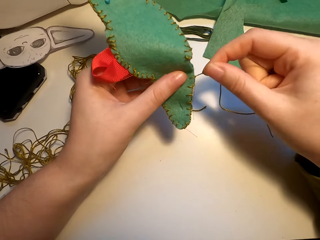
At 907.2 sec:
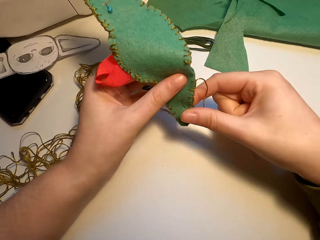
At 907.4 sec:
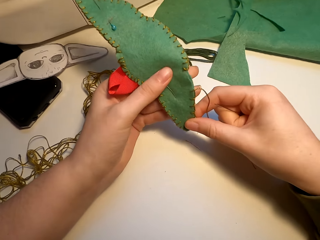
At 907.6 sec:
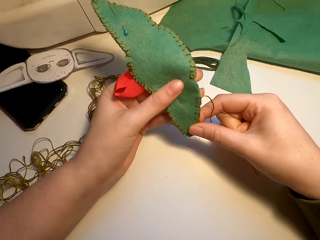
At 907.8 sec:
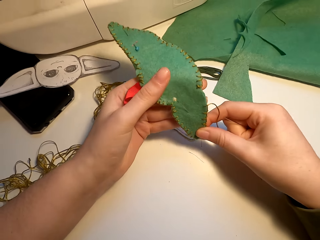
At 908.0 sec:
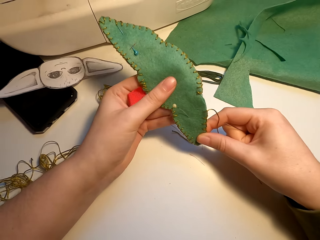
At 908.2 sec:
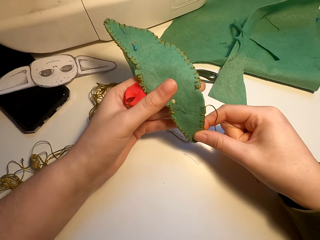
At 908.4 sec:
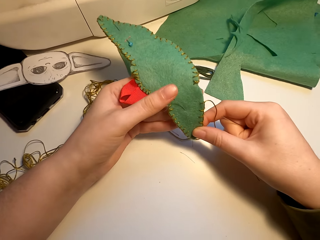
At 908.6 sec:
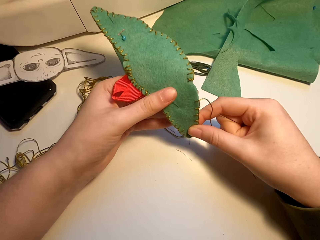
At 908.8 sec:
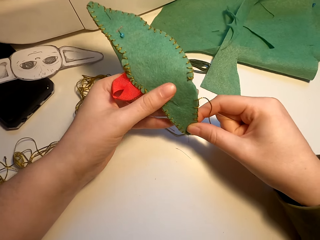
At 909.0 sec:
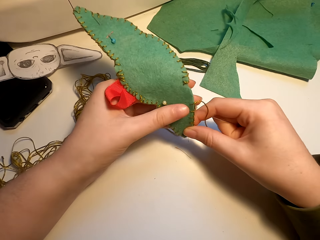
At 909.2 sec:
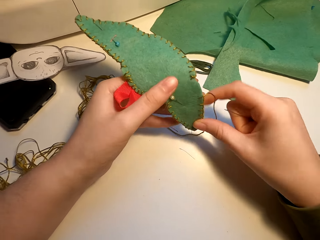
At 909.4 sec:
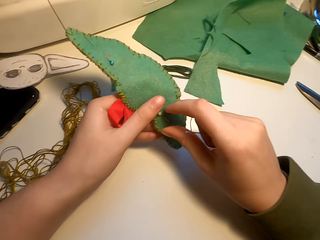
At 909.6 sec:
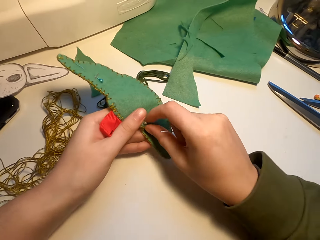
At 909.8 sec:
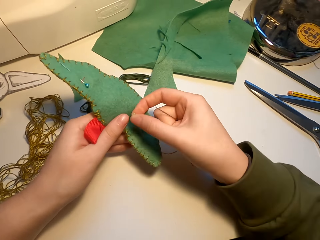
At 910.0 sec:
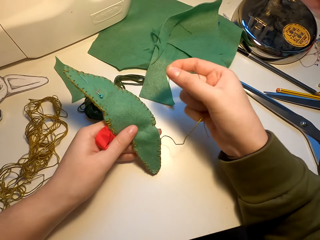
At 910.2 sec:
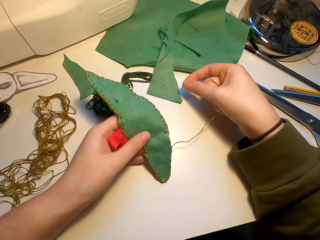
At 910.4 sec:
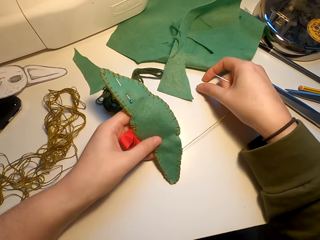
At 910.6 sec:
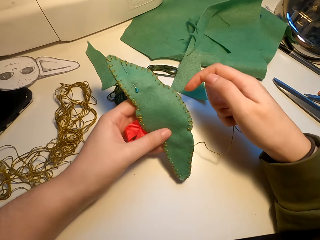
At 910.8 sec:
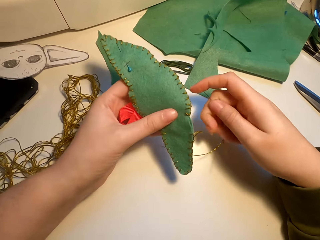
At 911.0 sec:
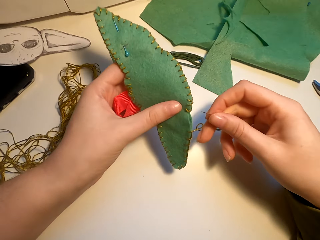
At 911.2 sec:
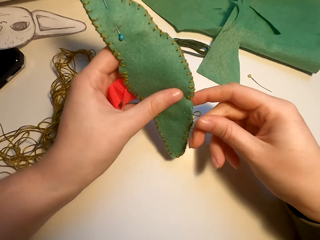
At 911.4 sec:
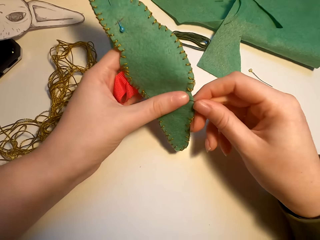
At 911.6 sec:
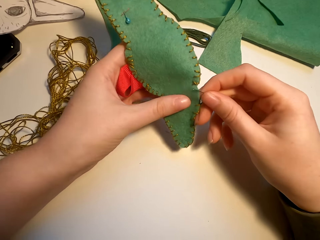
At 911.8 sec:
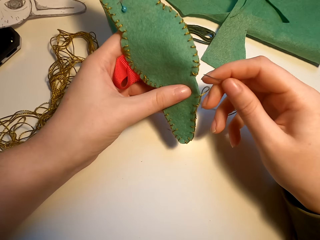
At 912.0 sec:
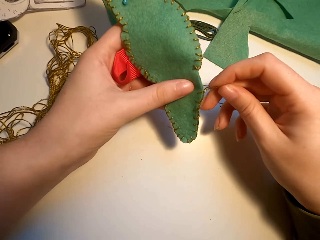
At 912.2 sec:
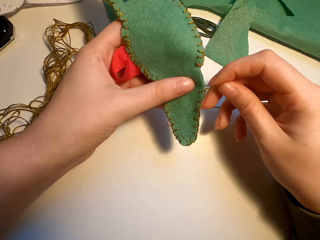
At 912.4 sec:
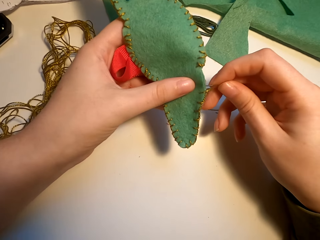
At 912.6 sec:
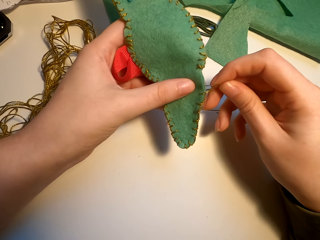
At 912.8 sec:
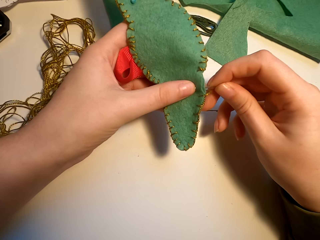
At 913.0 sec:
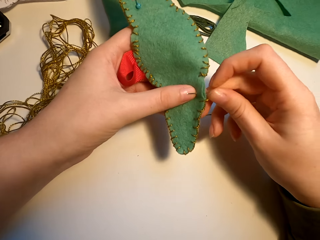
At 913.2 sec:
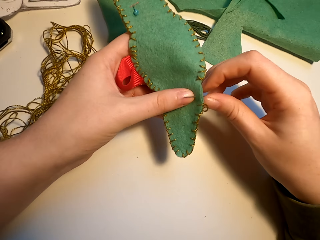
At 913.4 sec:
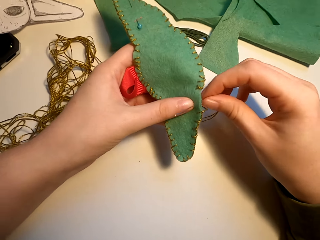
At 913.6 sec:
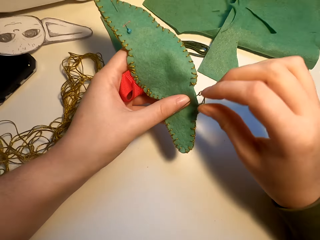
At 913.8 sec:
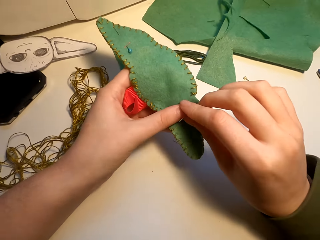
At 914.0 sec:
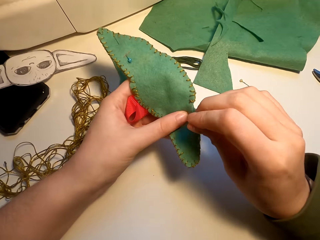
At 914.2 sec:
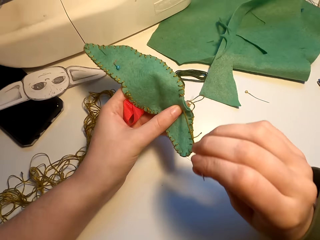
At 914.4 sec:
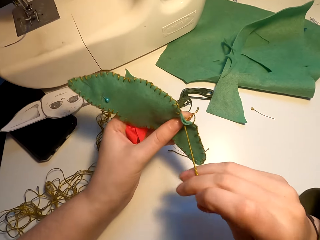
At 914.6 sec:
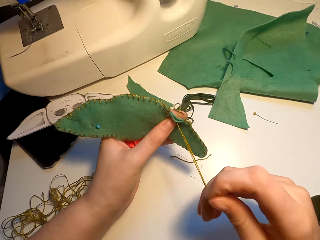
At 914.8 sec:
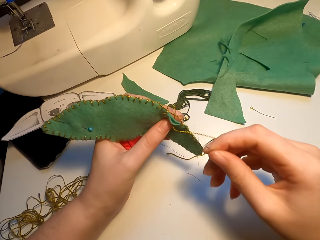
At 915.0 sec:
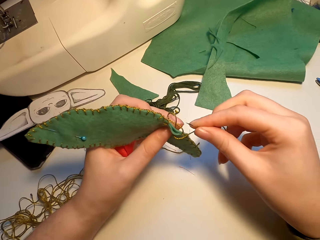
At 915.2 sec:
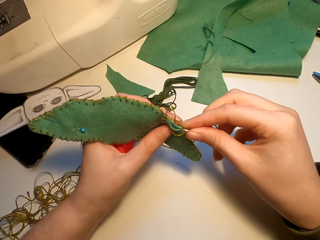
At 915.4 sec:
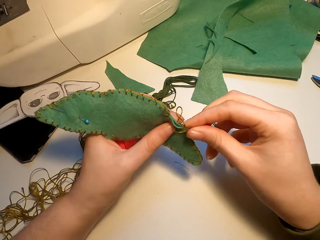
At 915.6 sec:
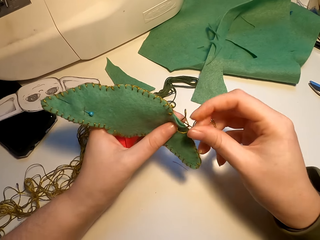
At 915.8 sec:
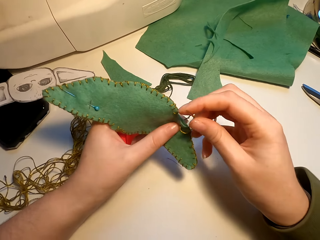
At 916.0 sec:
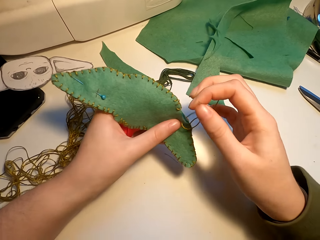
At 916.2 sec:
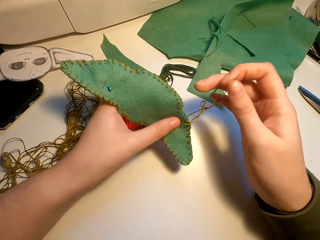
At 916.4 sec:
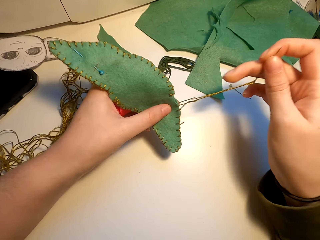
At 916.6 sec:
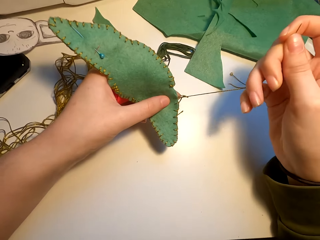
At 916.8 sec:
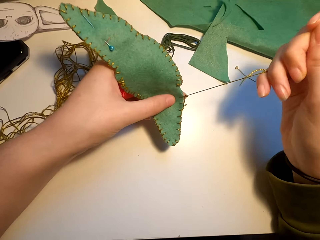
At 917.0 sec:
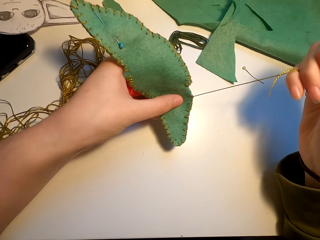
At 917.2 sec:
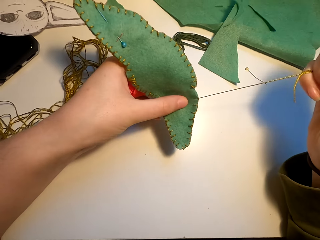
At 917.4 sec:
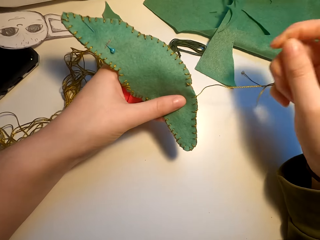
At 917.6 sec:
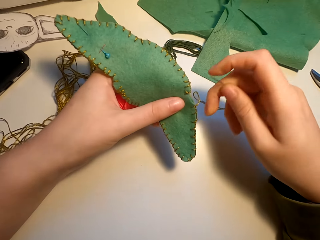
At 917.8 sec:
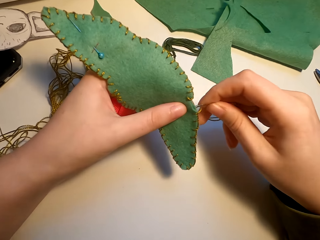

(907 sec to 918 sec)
The camera wearer aligns the fabric. They put the needle on the table. They remove something from the fabric. They sew the fabric with the needle.

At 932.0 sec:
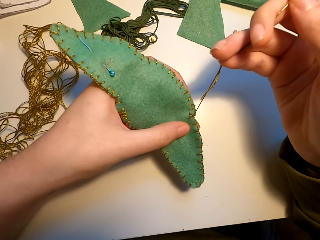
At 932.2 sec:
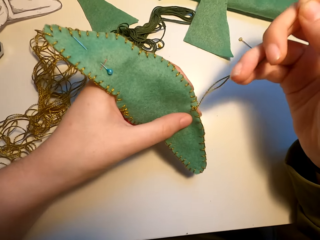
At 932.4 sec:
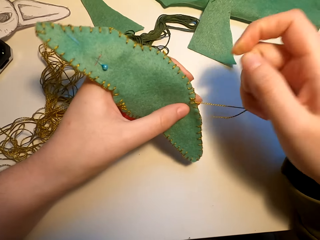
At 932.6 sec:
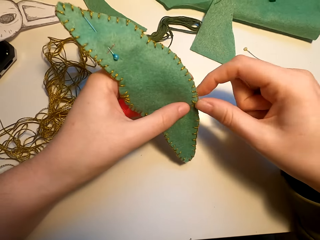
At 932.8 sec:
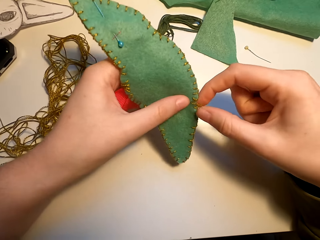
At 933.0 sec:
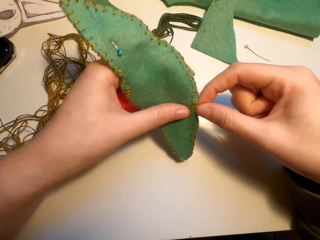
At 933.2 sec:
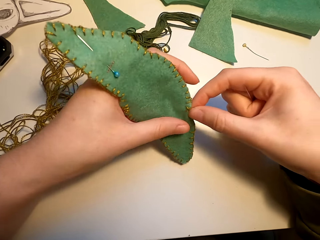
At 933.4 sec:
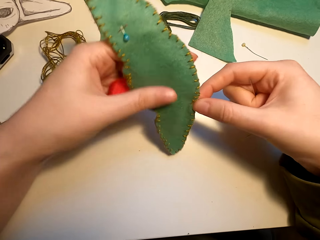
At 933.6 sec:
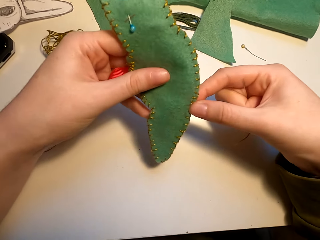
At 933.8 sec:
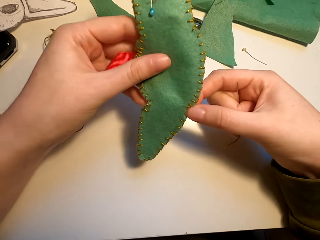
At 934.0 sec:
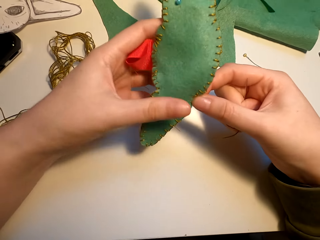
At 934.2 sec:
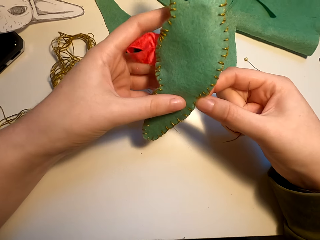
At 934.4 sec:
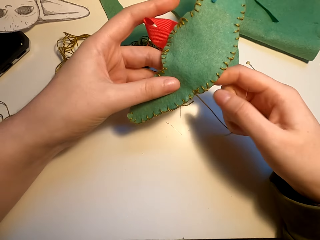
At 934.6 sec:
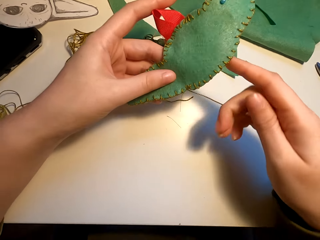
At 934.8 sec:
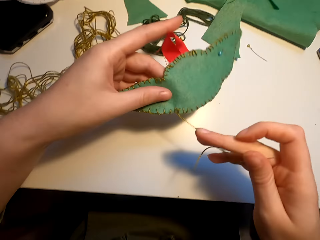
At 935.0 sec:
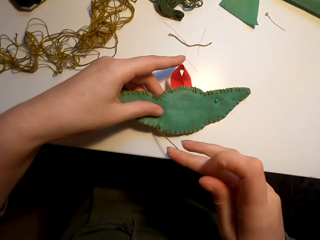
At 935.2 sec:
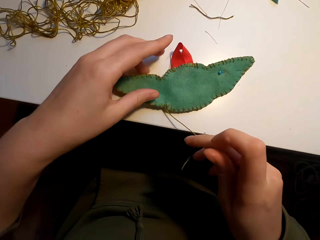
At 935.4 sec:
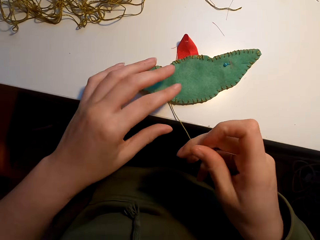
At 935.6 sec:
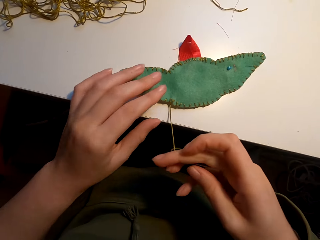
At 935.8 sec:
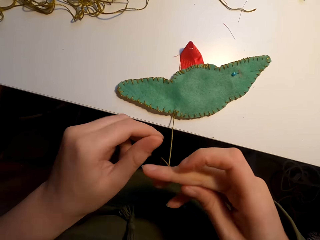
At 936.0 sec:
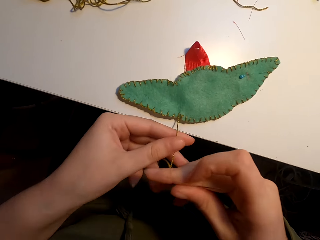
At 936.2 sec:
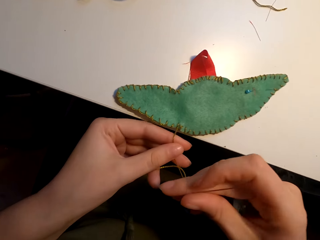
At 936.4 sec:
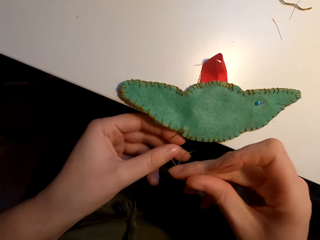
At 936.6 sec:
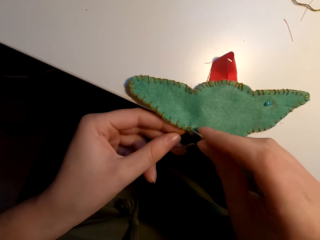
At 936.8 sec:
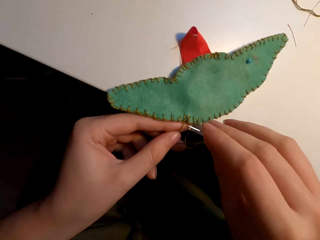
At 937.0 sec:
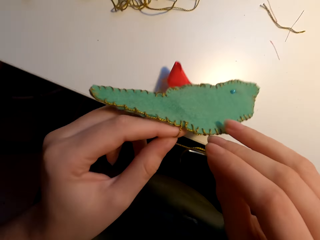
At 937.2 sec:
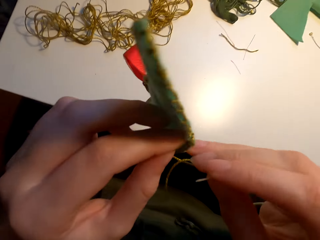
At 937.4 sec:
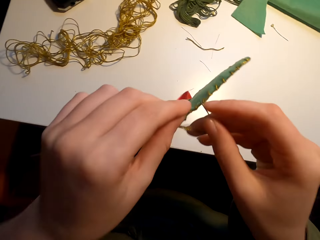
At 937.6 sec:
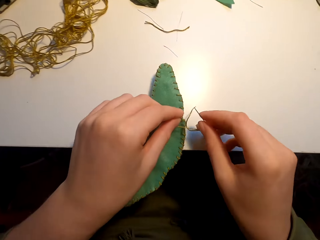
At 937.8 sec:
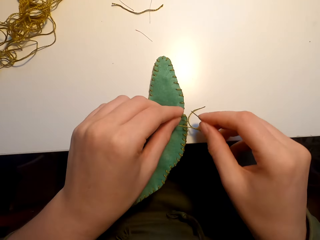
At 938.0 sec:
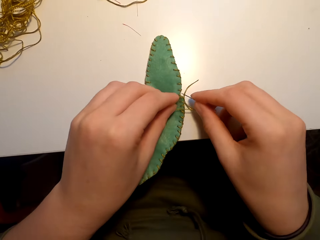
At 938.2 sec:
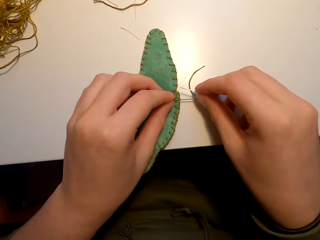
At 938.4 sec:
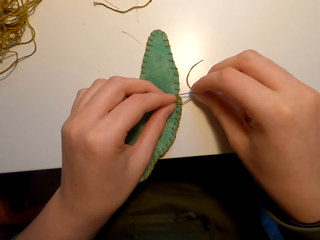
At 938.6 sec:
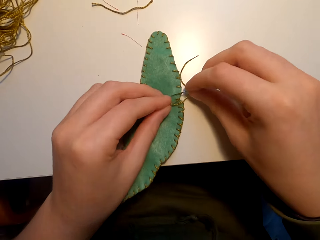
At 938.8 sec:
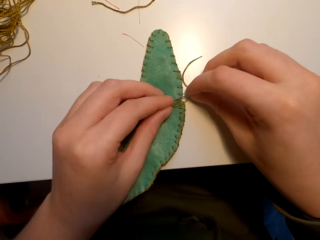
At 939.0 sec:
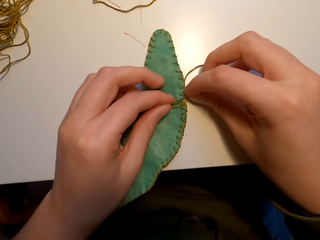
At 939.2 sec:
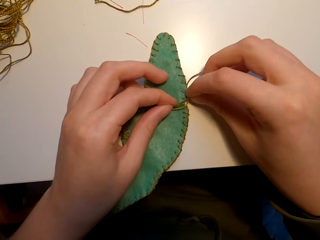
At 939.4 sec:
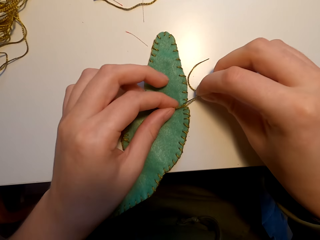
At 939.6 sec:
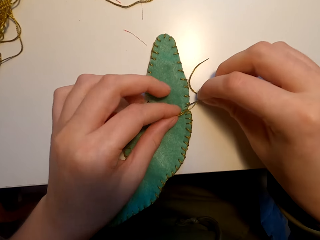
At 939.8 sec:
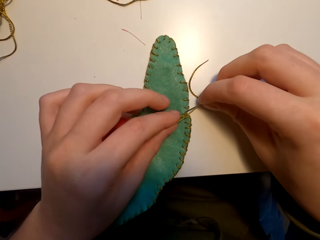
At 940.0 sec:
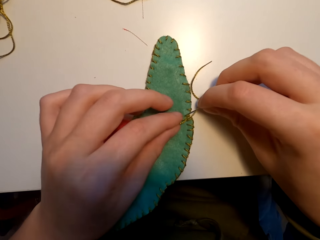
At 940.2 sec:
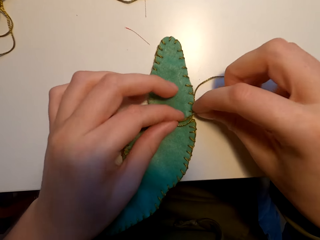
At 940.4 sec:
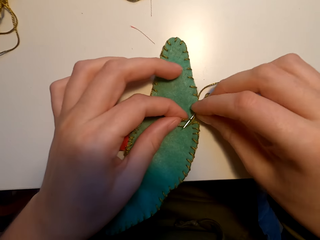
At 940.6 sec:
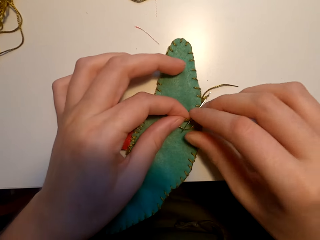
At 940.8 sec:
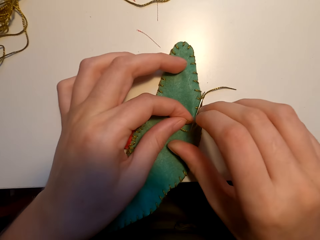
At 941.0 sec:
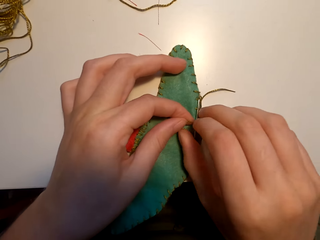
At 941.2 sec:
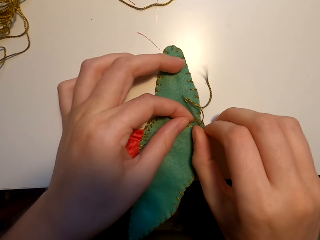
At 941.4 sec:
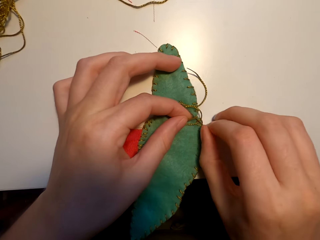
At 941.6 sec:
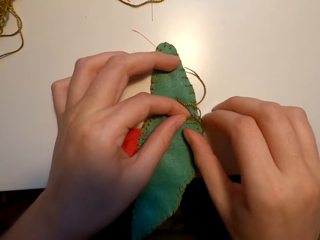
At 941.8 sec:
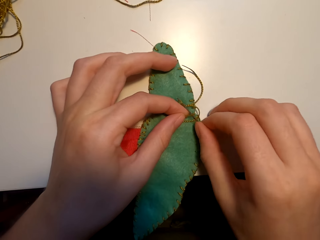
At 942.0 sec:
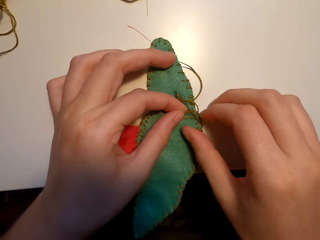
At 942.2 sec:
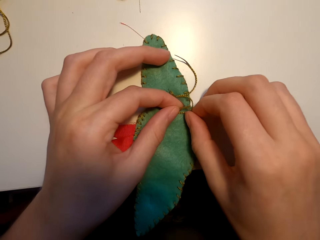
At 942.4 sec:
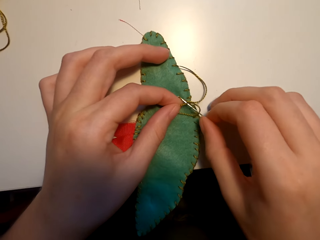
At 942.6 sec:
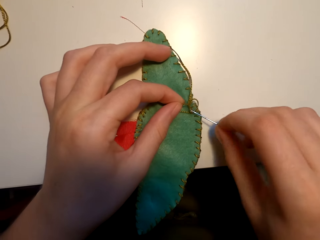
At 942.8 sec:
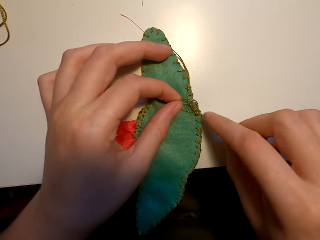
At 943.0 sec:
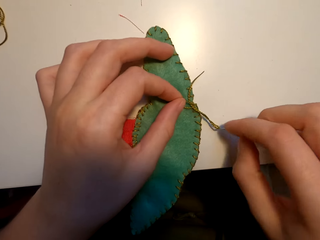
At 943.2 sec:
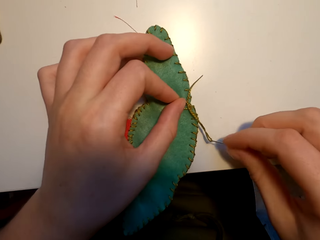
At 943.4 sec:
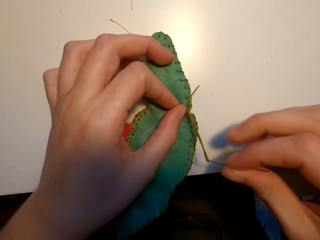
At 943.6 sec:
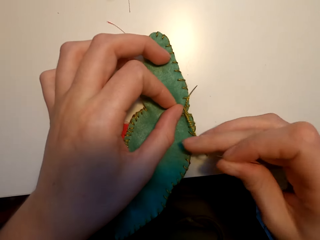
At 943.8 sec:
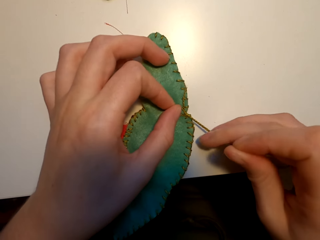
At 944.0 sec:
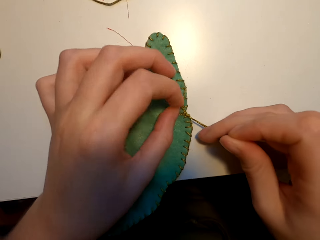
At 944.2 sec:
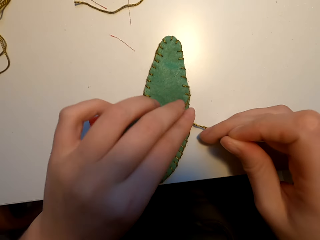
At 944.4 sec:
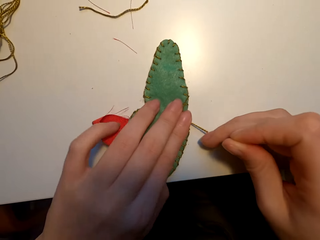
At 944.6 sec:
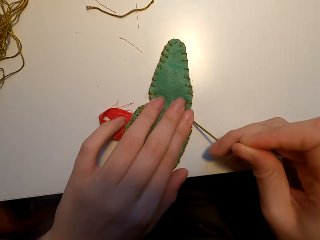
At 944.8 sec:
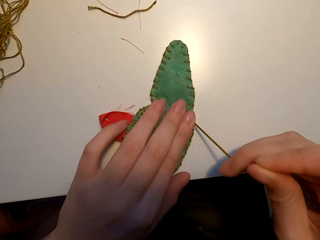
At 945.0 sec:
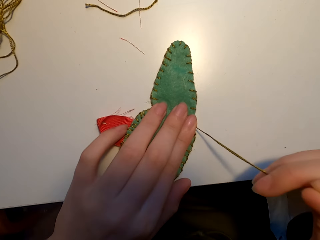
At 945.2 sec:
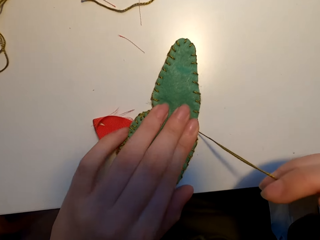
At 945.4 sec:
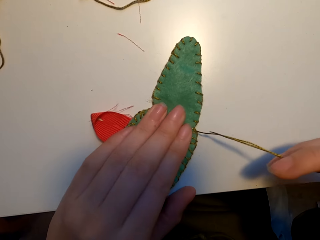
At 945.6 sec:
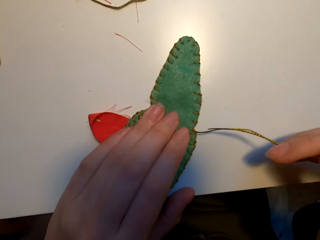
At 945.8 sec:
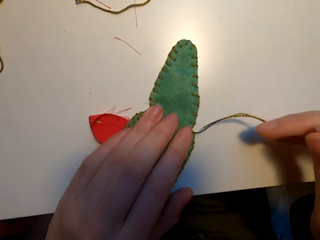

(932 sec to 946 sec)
The camera wearer aligns the fabric. They place the fabric on the table. They turn the fabric. They tie the yarn around the construction paper. They sew the fabric. They straighten the thread.
